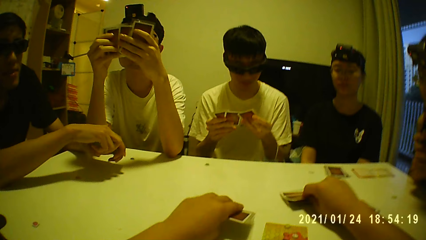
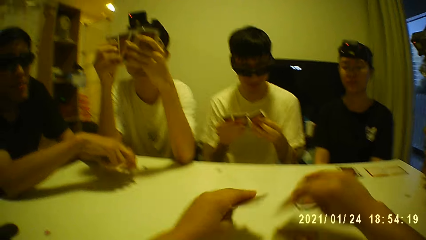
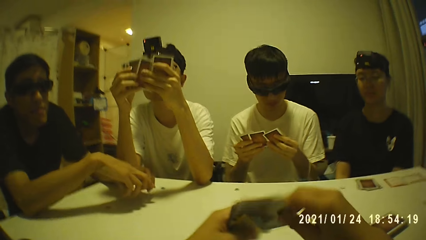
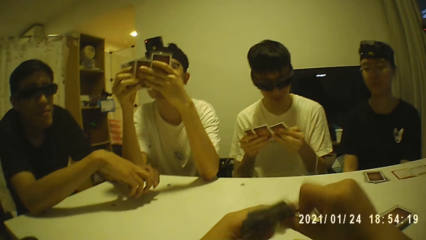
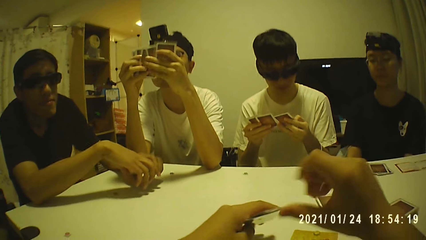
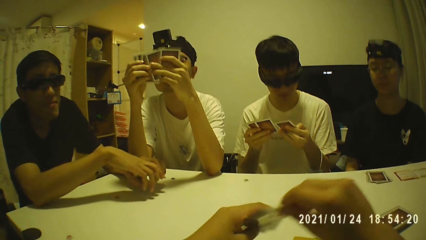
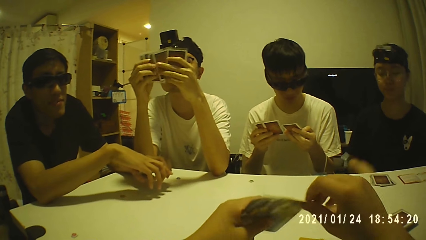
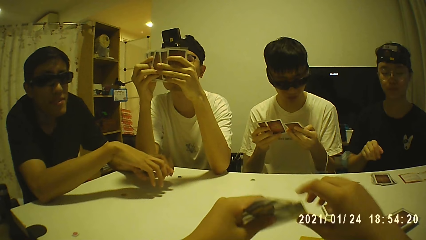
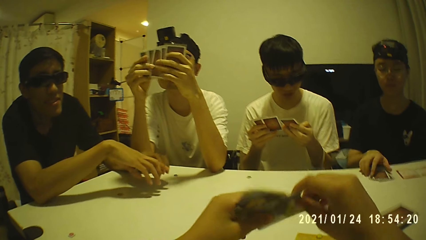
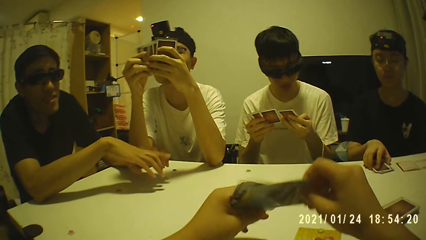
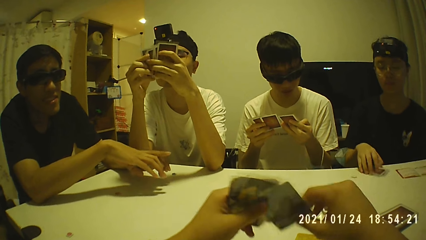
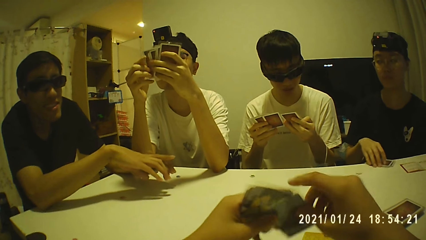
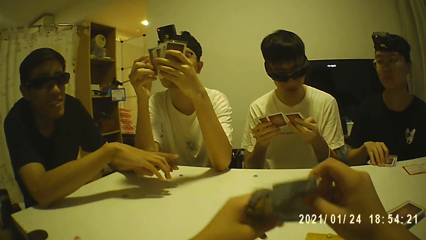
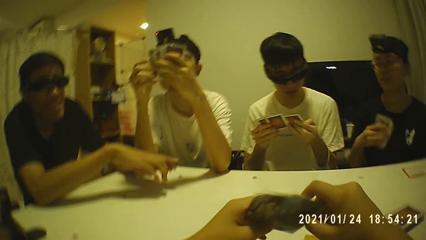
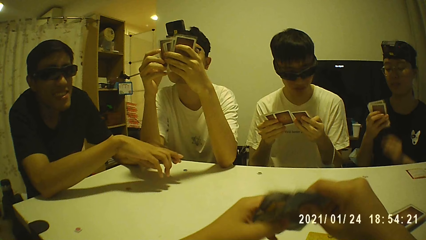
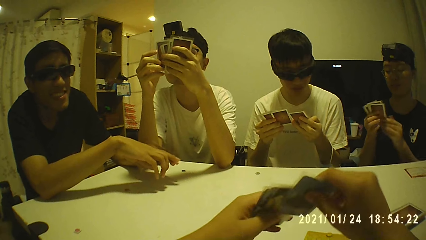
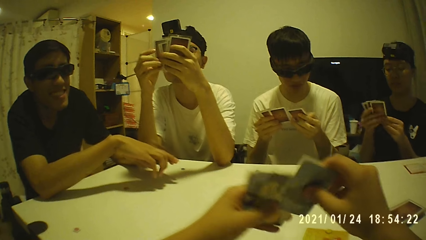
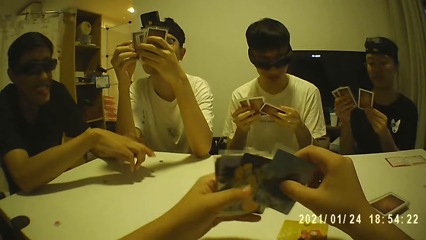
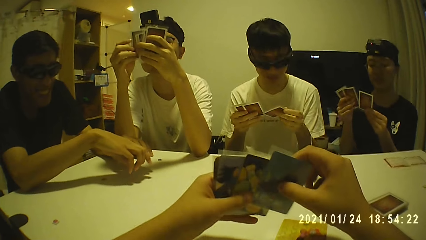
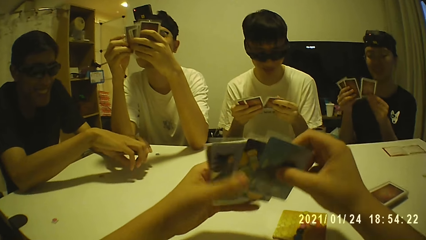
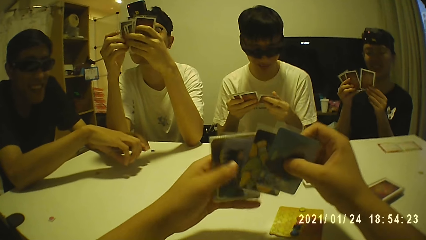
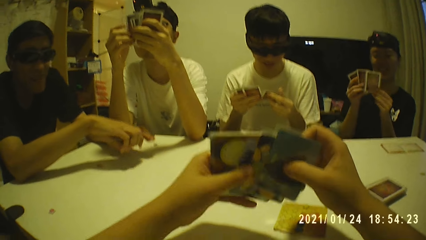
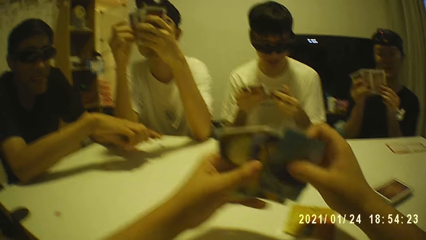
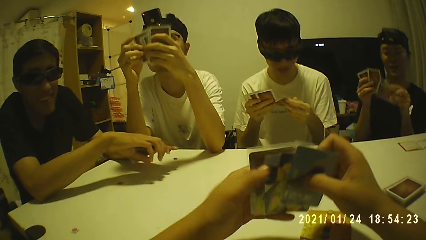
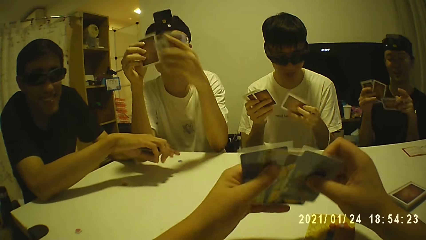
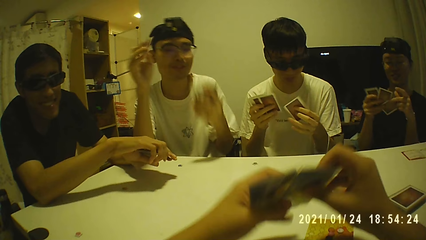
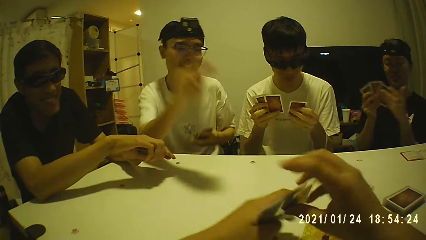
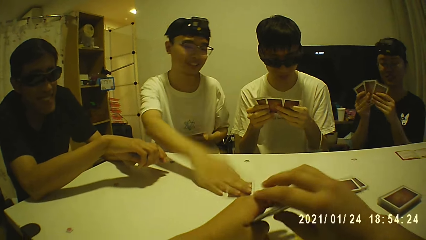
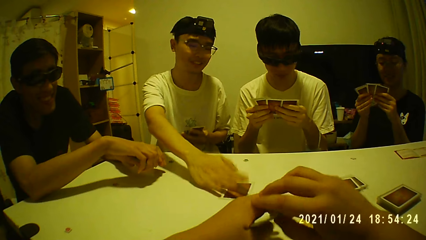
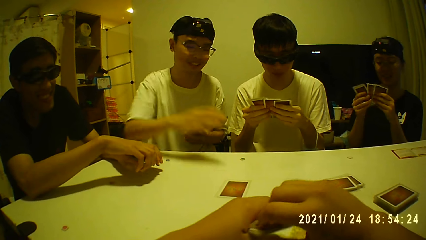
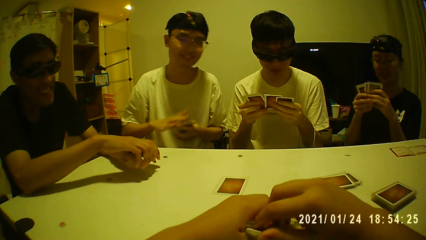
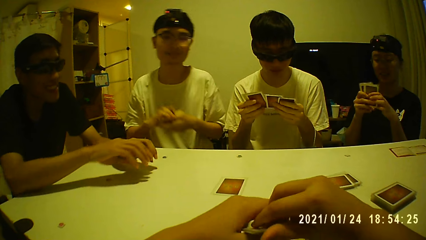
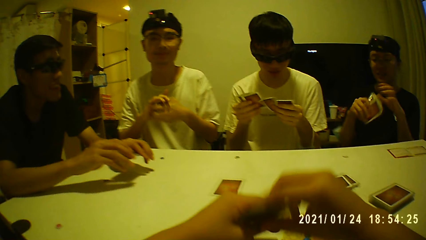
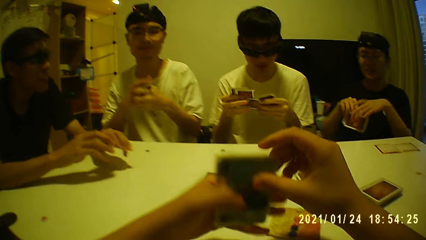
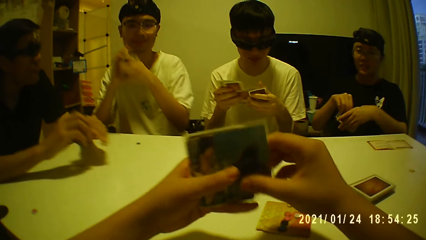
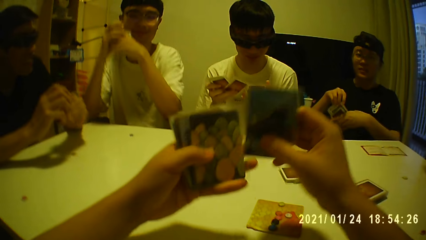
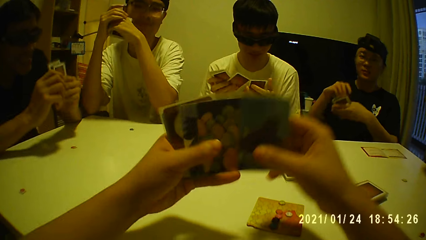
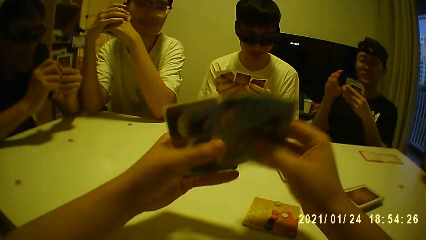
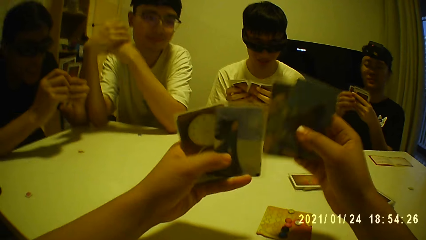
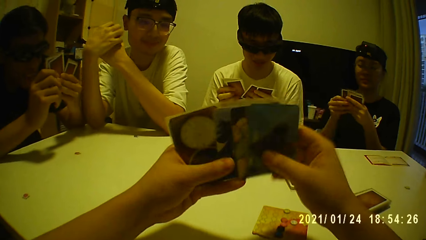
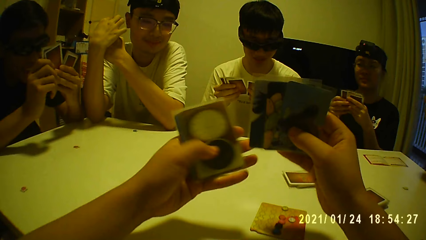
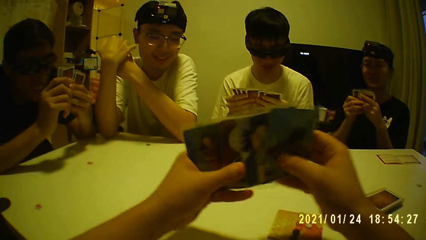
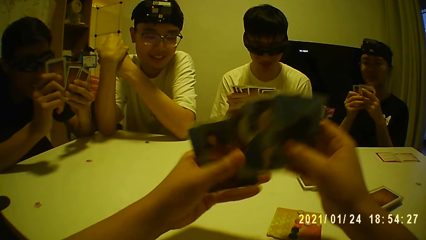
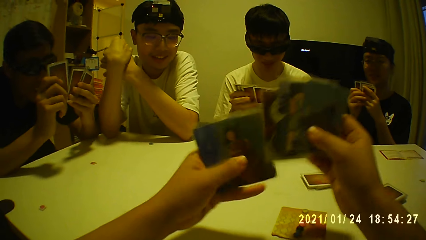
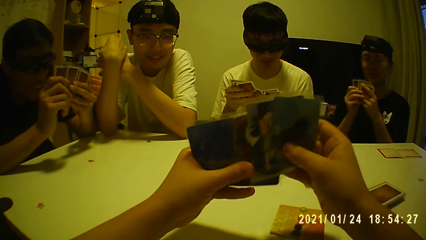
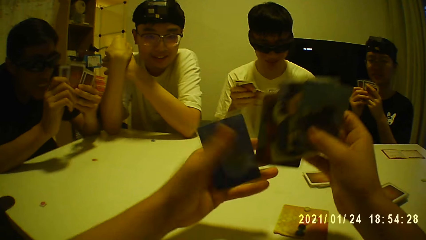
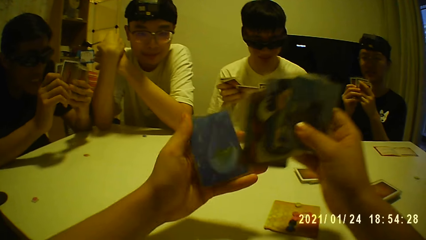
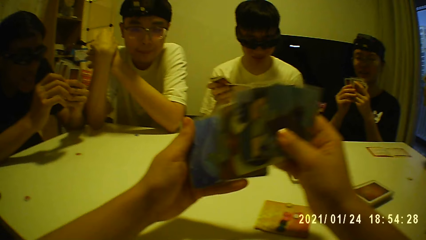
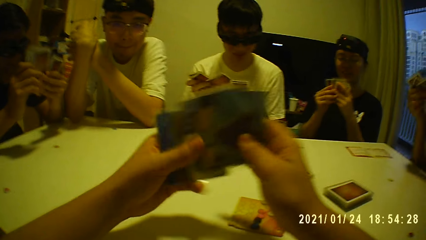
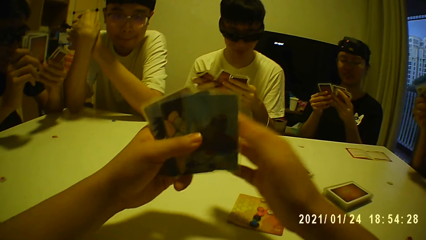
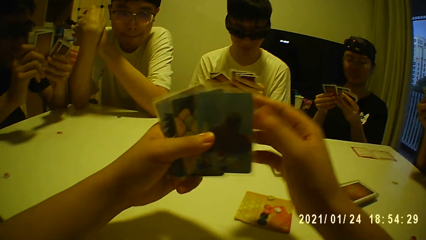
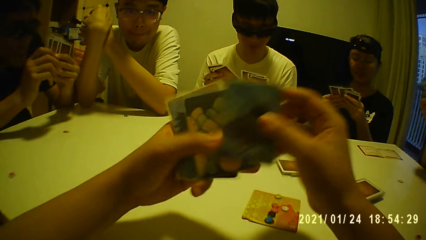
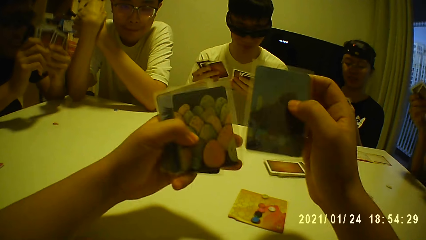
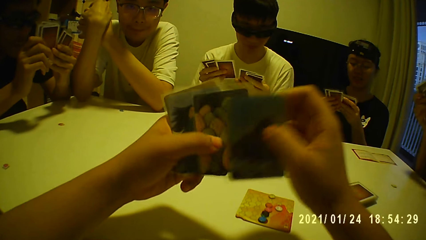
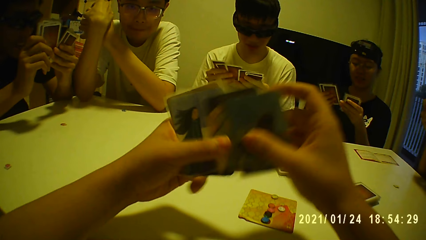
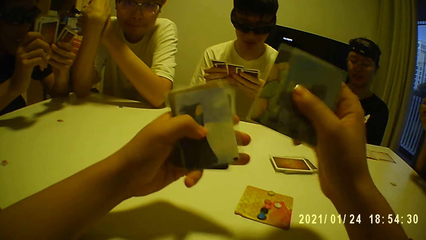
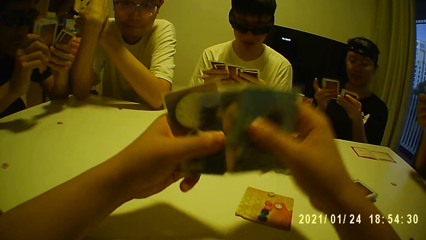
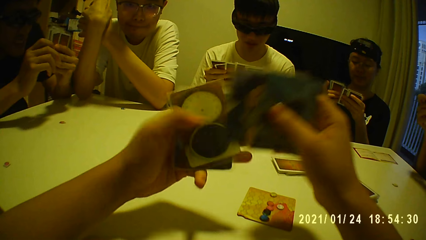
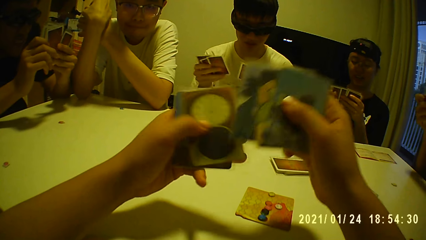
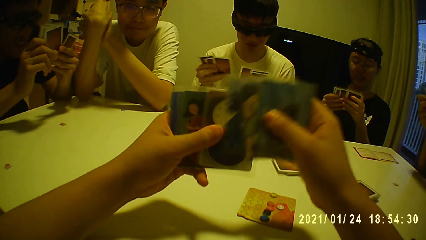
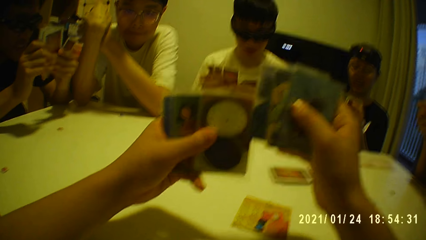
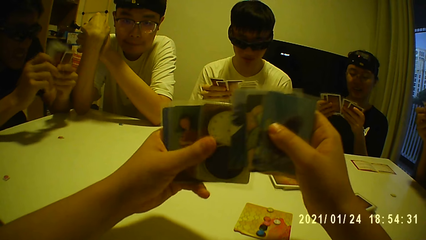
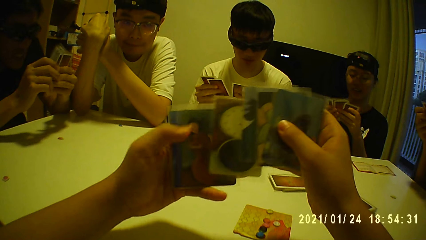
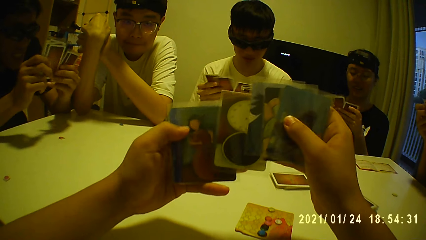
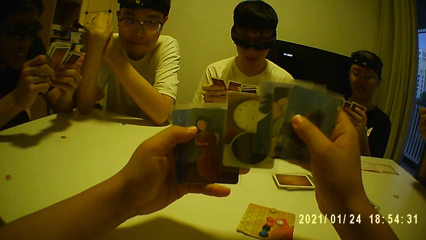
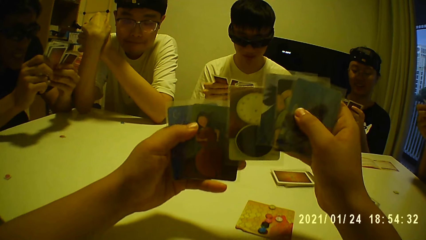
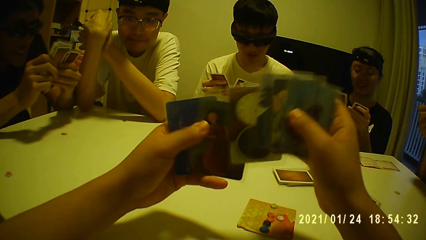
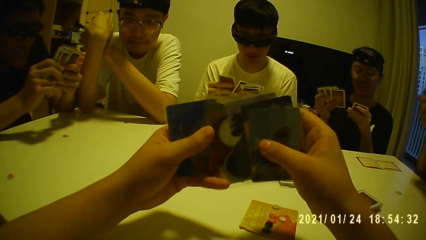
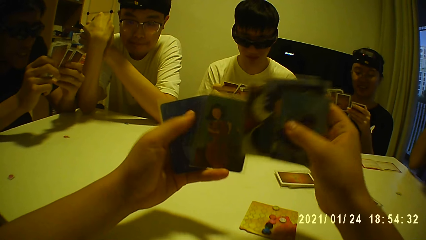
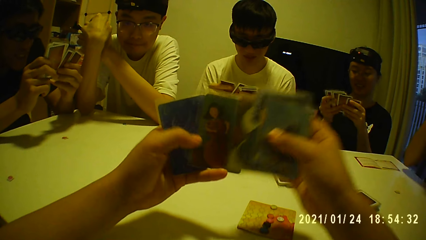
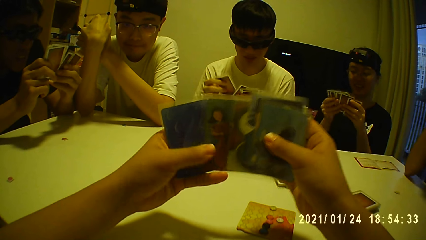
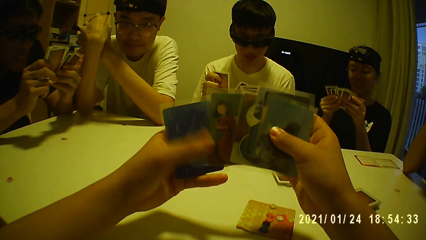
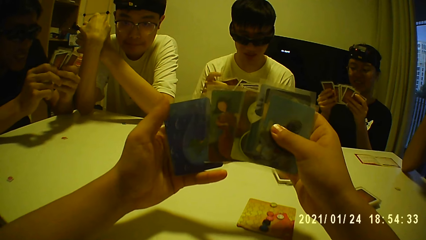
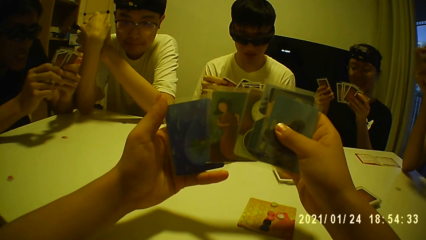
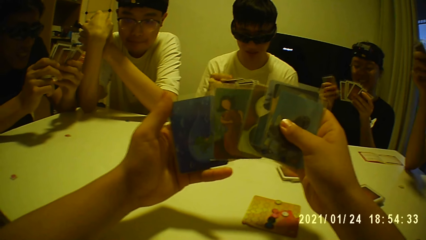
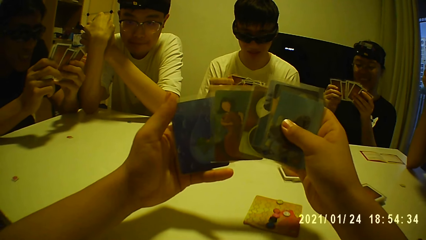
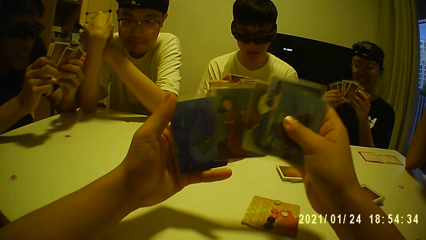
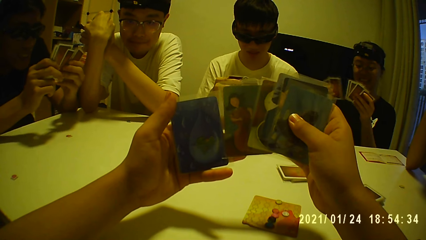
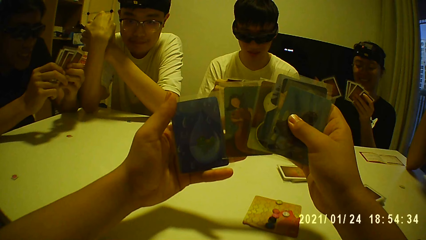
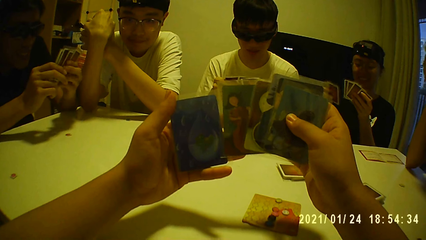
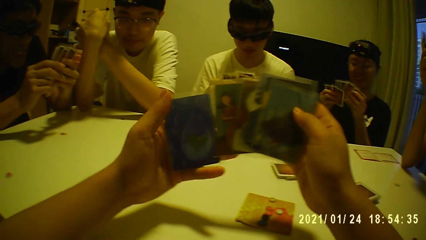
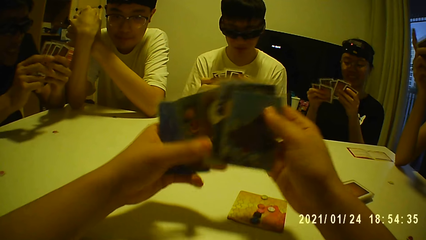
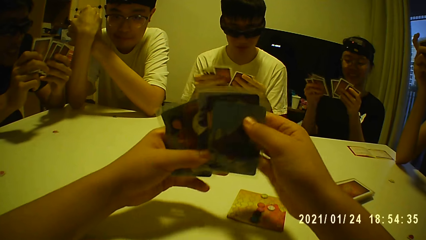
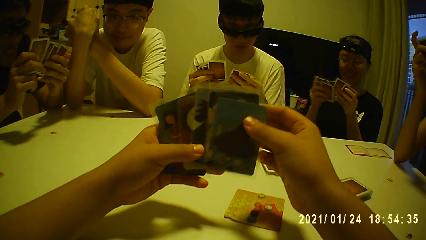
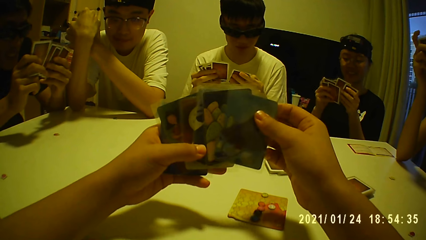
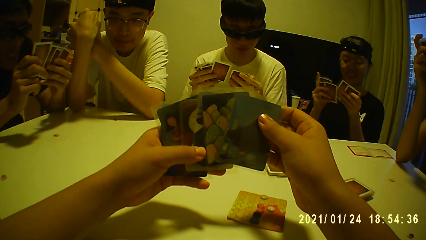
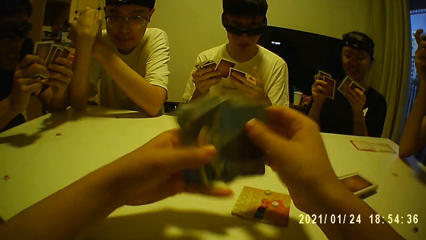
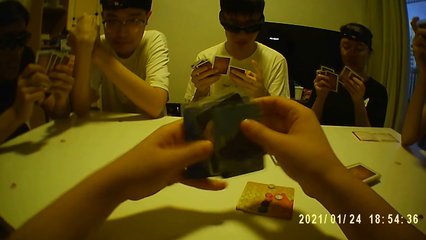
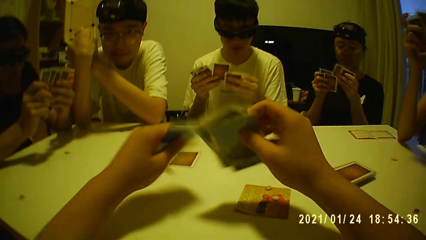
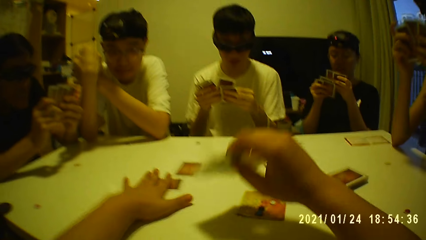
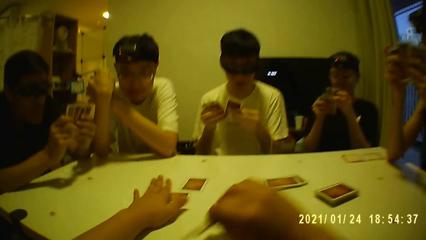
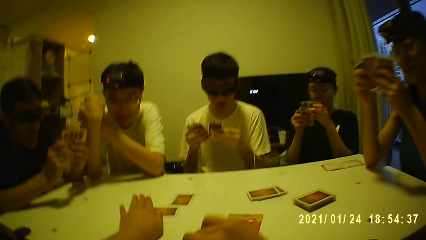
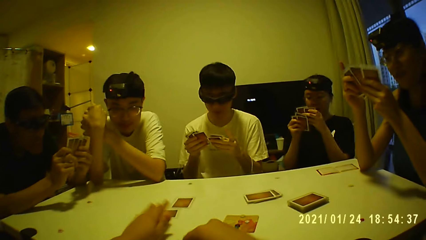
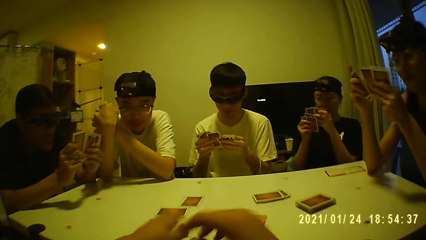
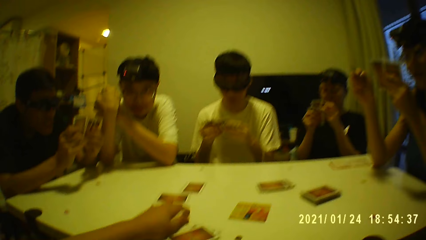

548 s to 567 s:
The man holds the cards with his hands. The camera wearer picks the cards from the table with his left hand. He picks the cards from the table with his right hand. He arranges the cards in his hands. A woman picks the cards from the table with her right hand, holds the cards with her hands, and shuffles the cards in her hands. Three persons arrange cards in their hands. Another man picks the card from his left hand with his right hand, holds the cards with his left hand, and places the card on the table with his right hand. The camera wearer looks at his cards. He puts a card on the table with his left hand. He puts the deck of cards on the table with his right hand.
